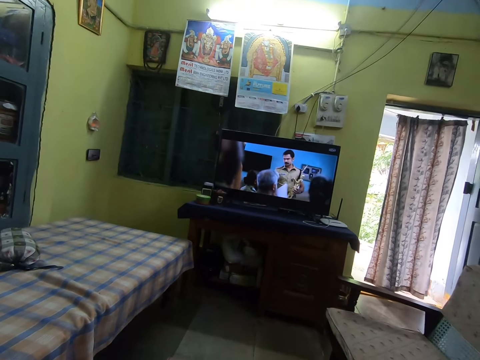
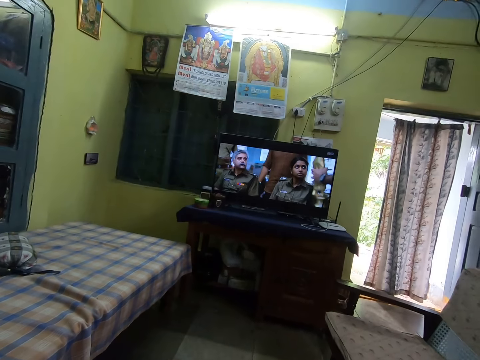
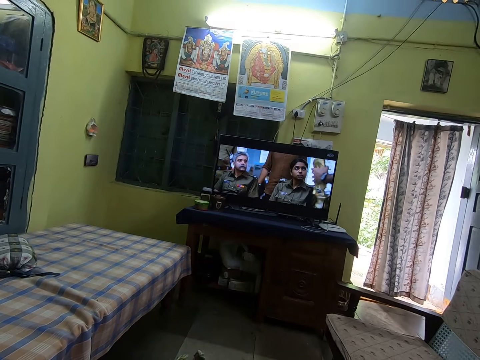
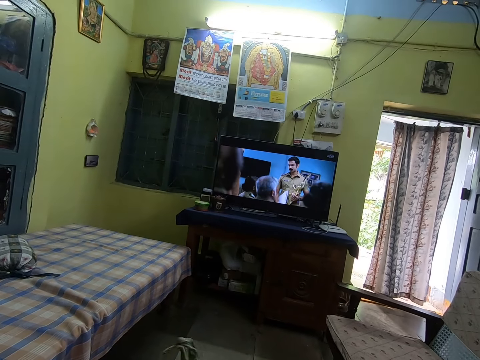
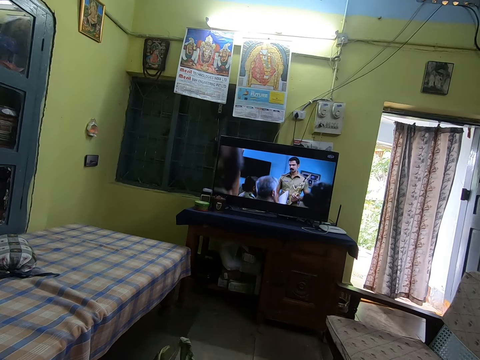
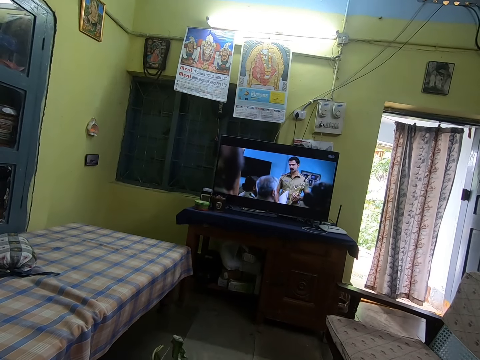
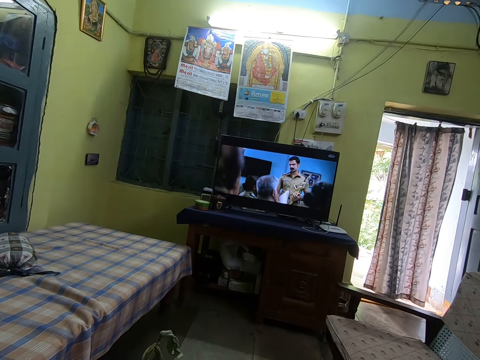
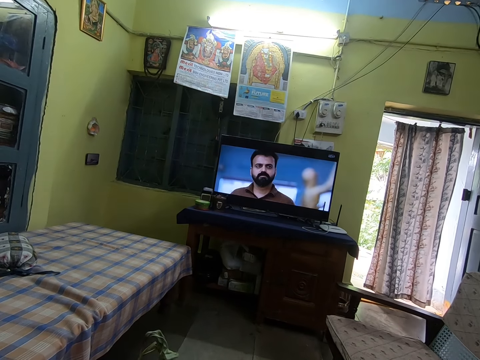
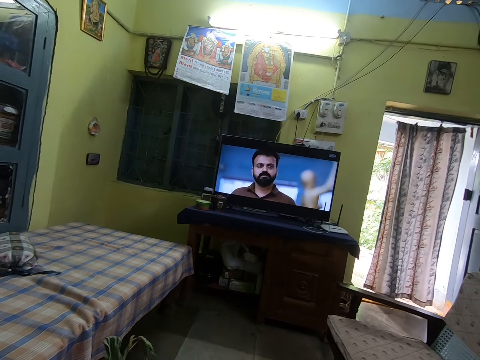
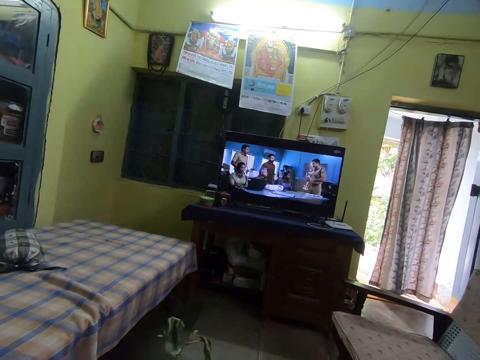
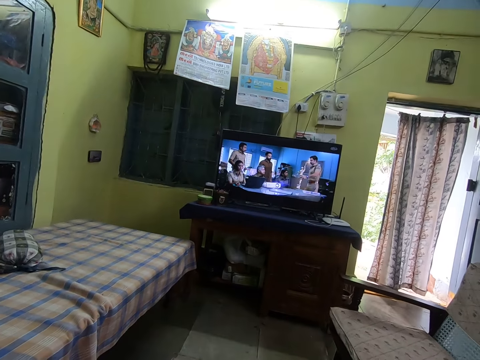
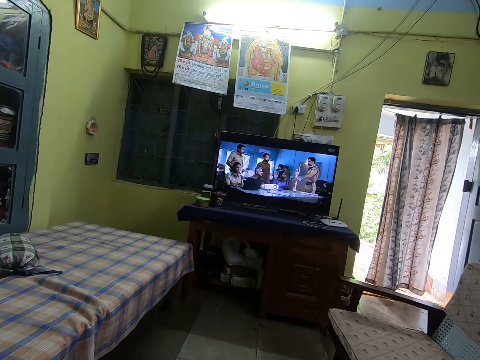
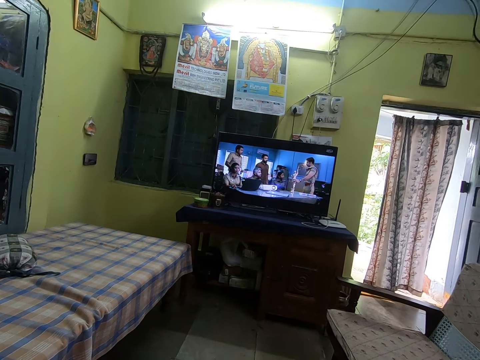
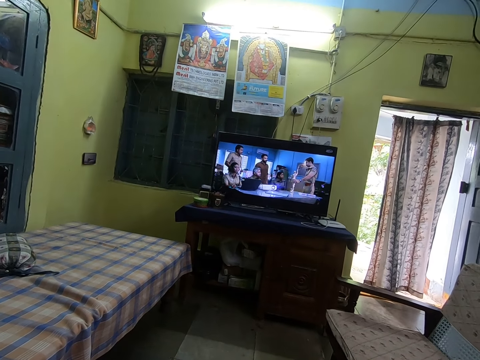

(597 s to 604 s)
The camera wearer plucks some vegetables with both hands.

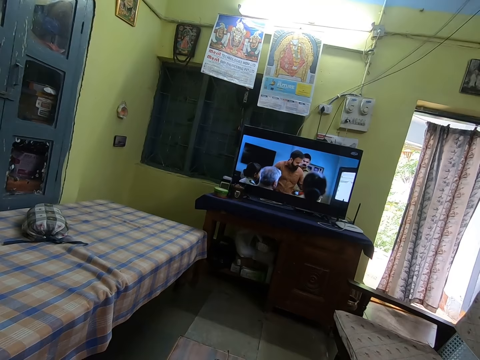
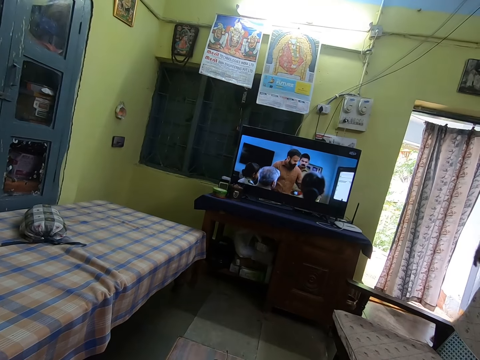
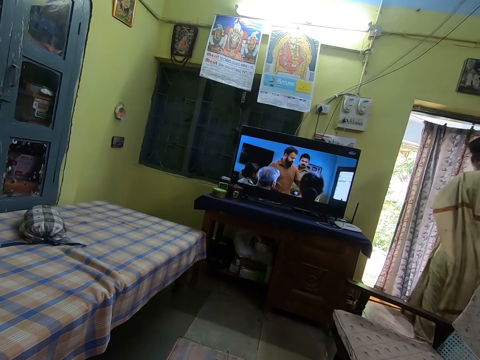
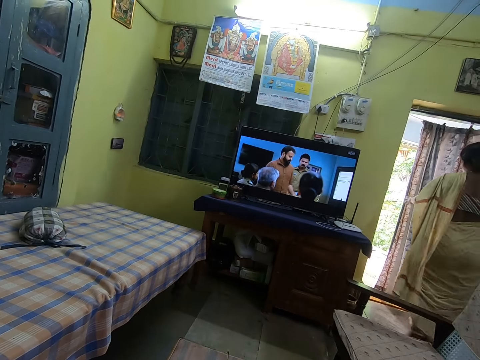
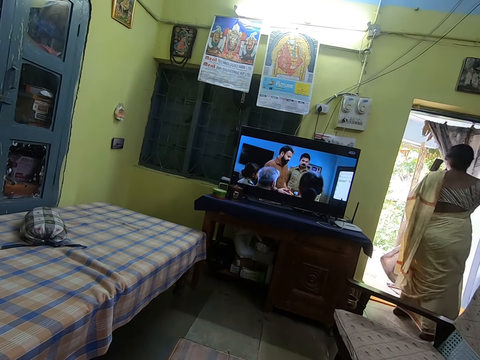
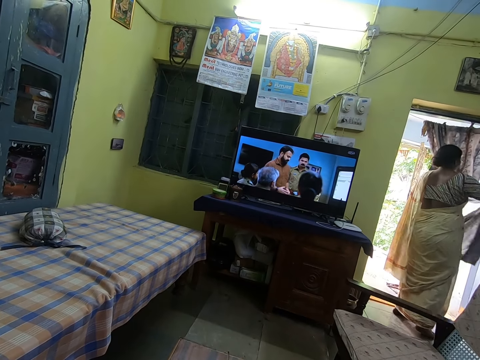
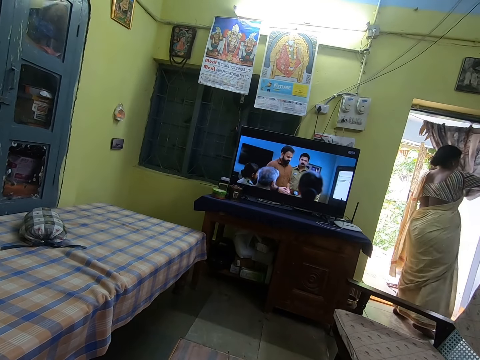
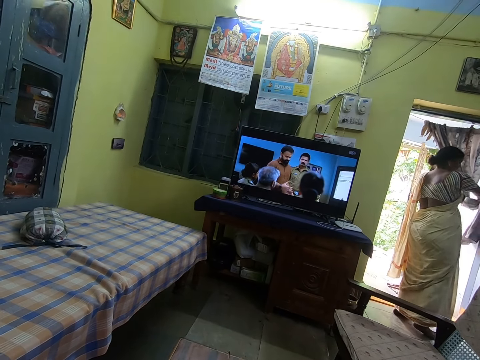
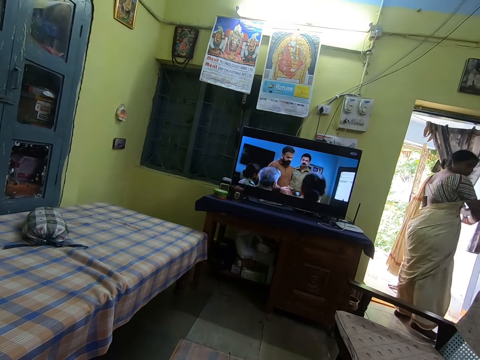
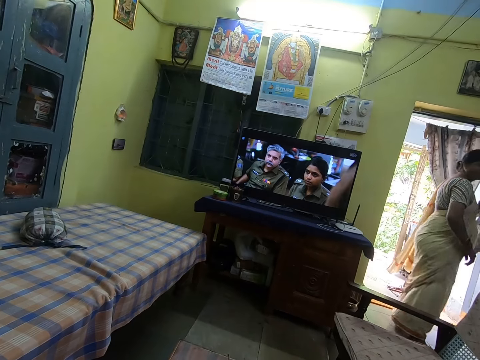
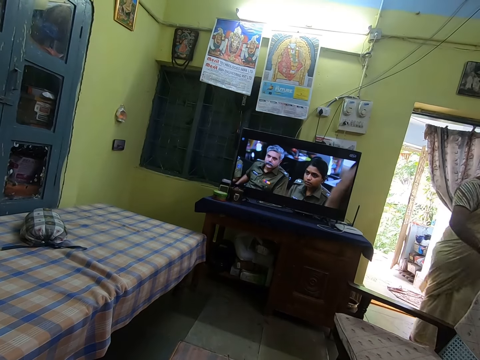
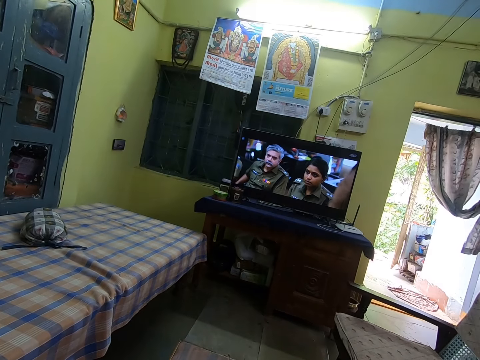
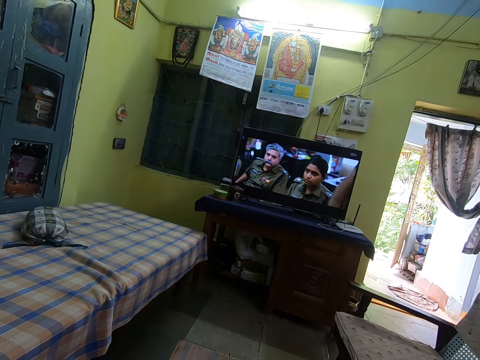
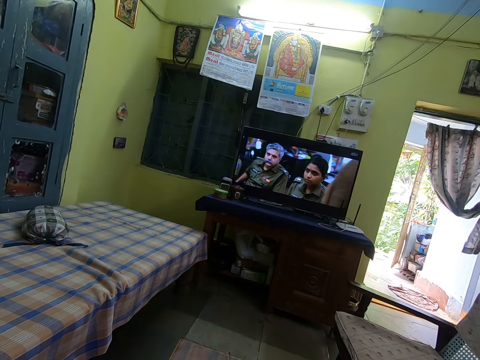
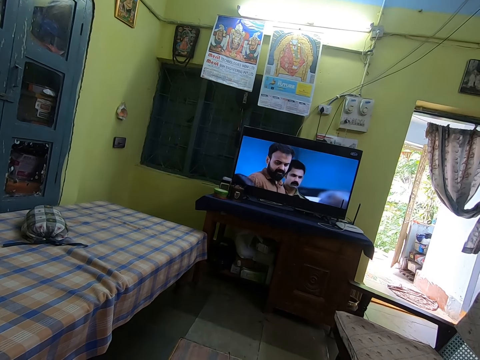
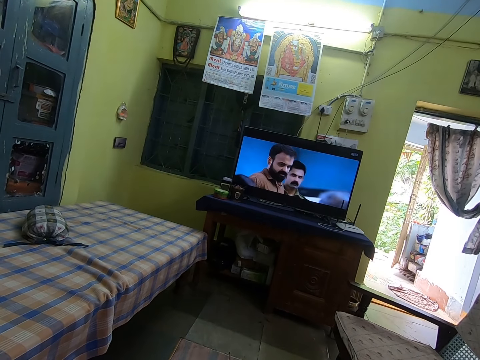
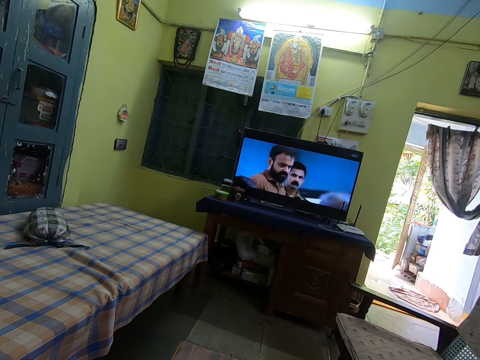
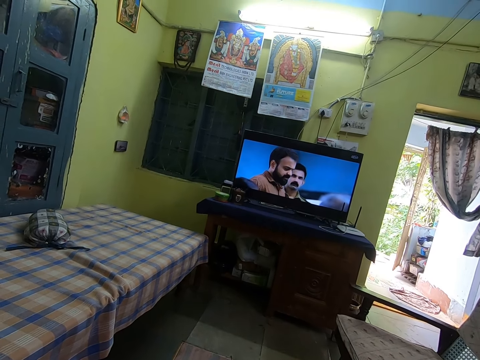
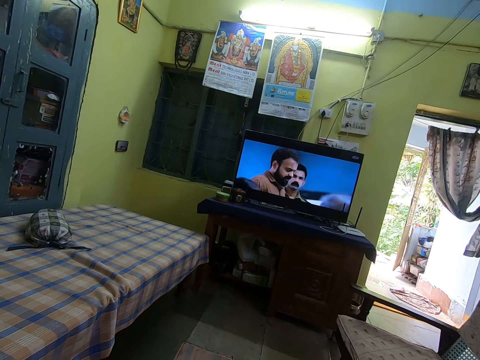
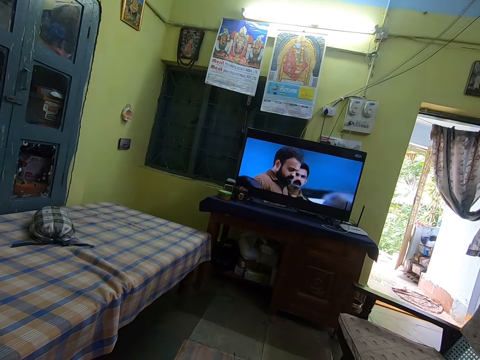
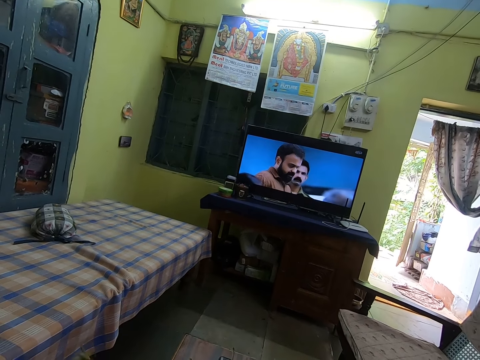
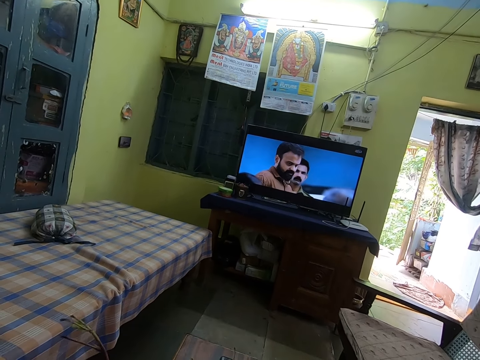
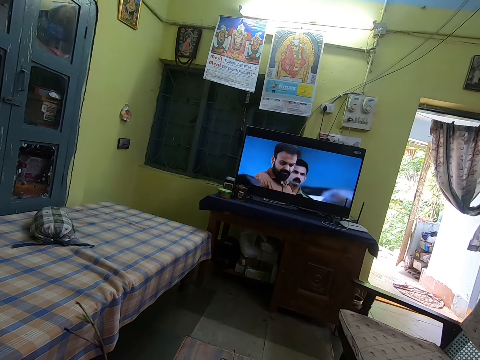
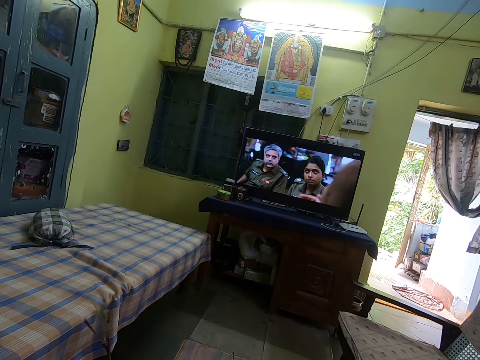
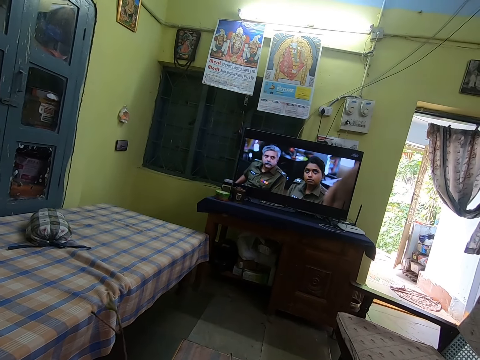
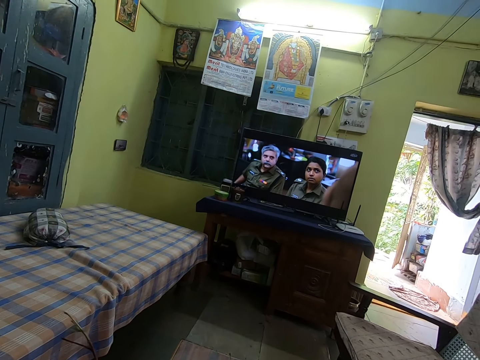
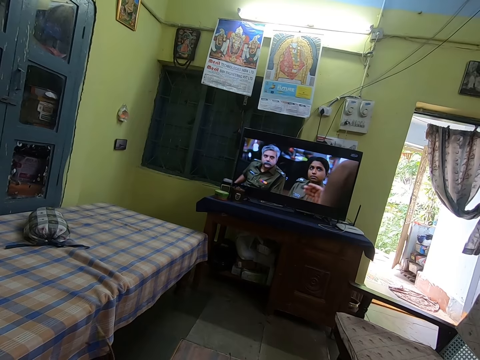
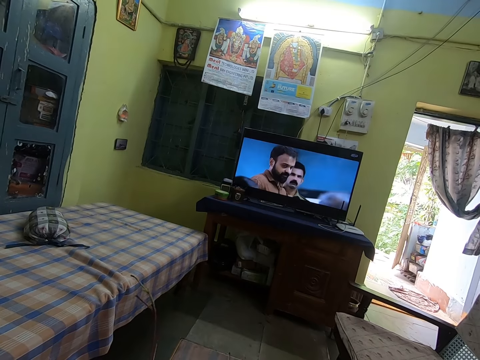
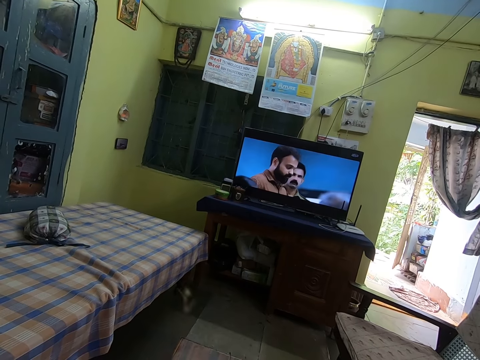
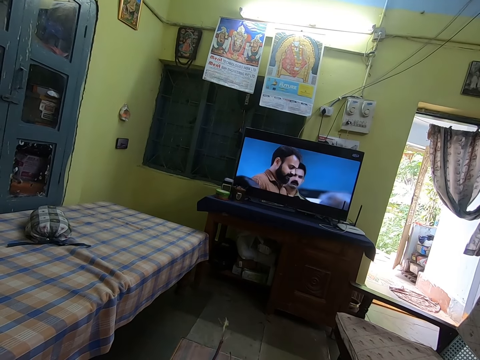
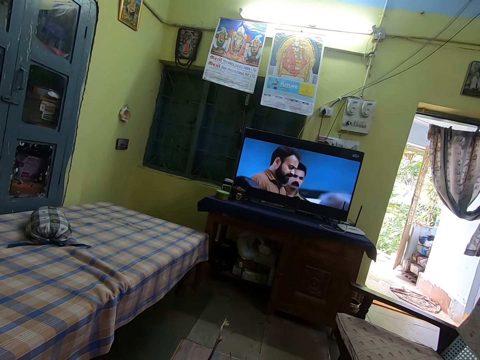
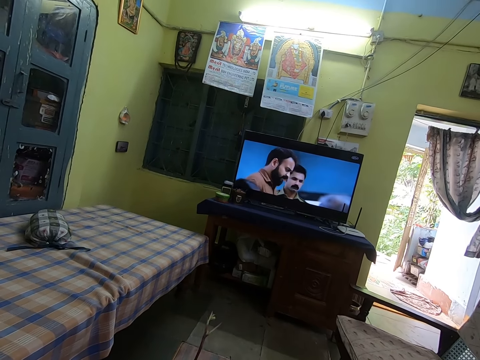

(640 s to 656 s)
A woman hangs the curtain on a door with both hands. The camera wearer plucks some vegetables with both hands.

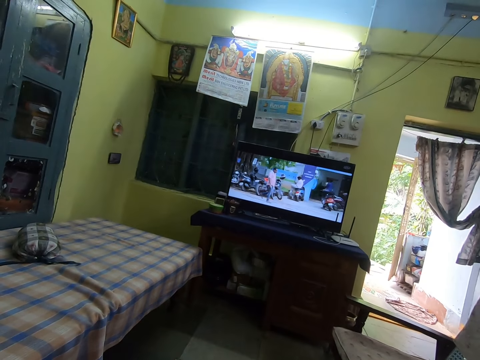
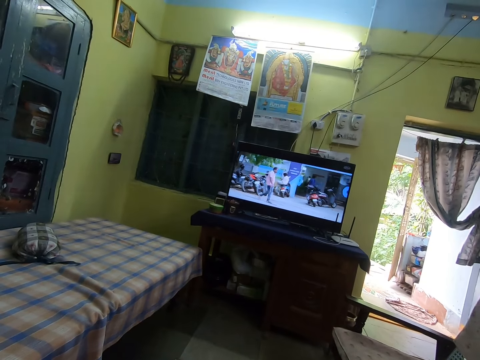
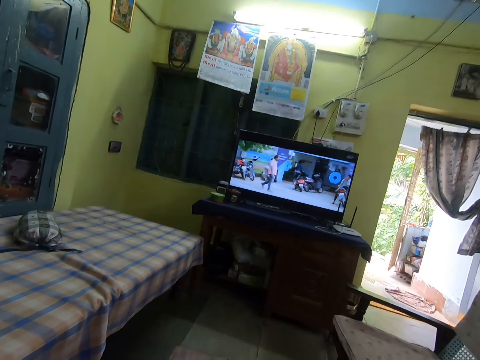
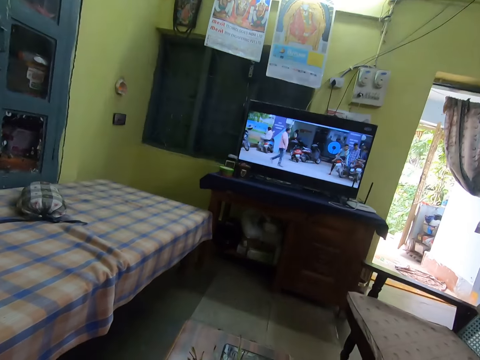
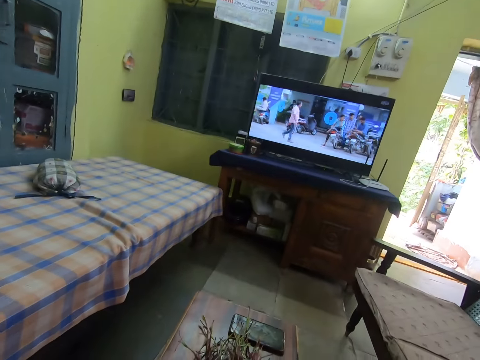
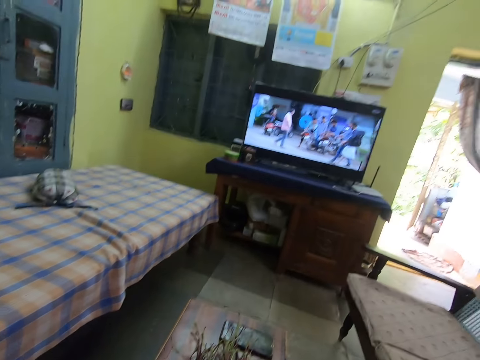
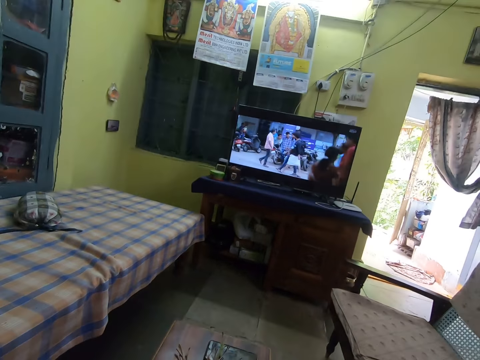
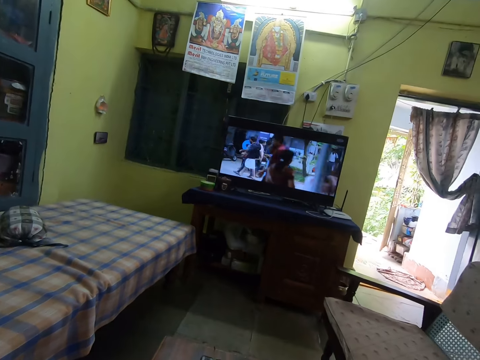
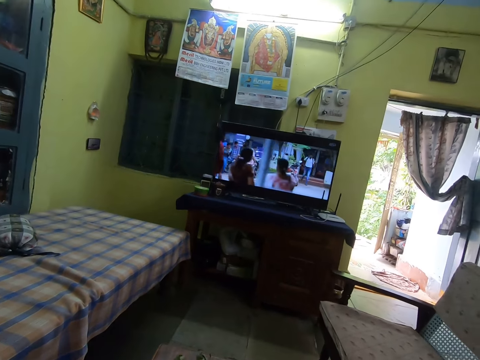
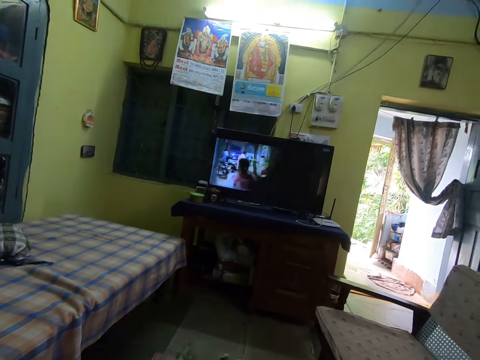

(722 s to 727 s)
The camera wearer drops the vegetables on the table with both hands. They hold the vegetables with both hands.
